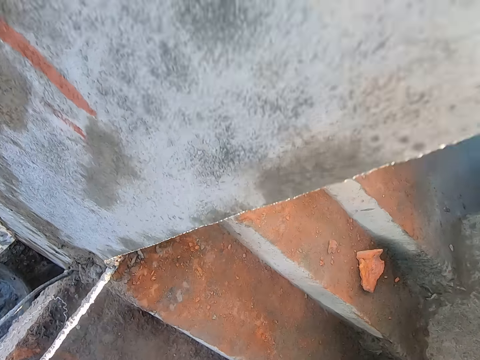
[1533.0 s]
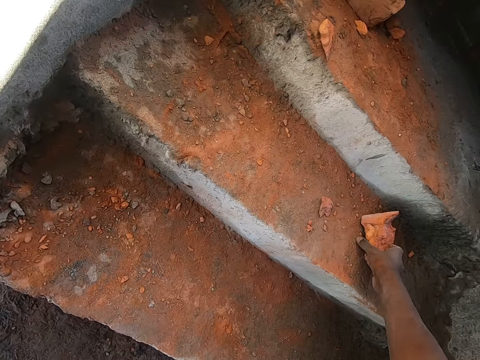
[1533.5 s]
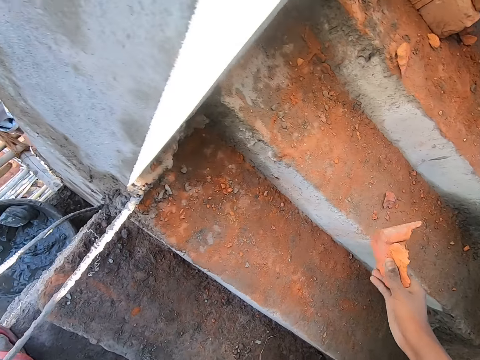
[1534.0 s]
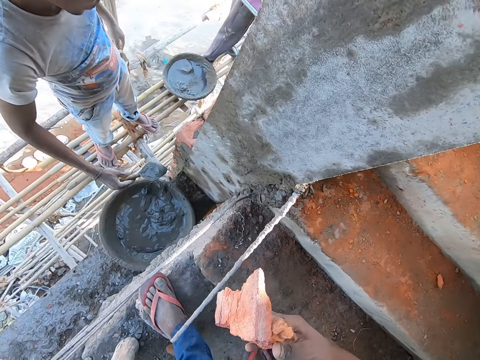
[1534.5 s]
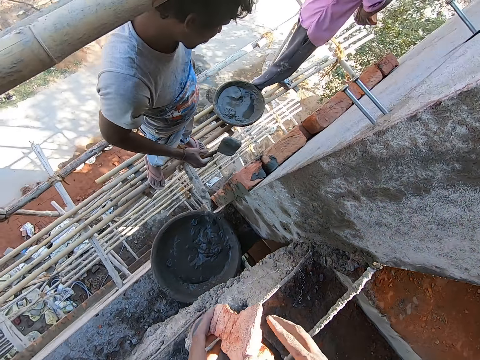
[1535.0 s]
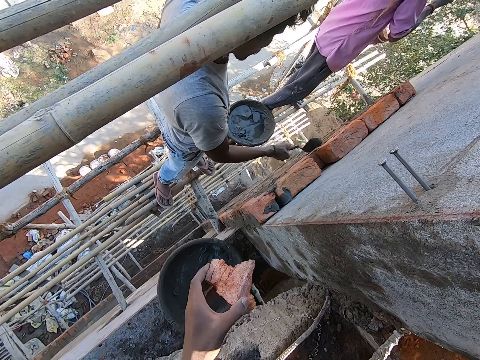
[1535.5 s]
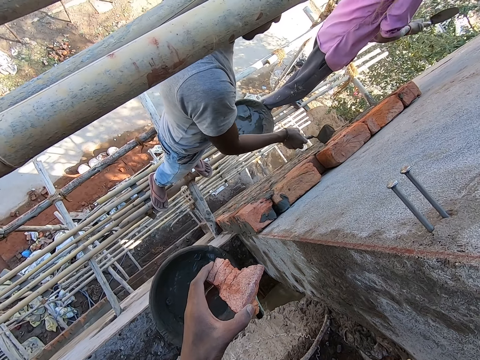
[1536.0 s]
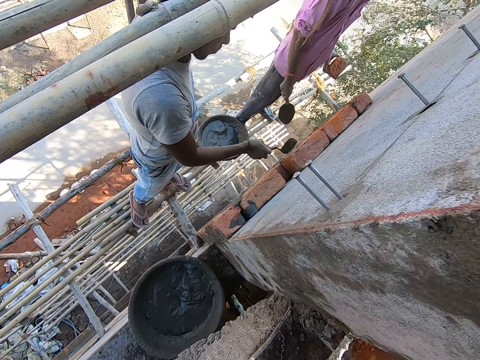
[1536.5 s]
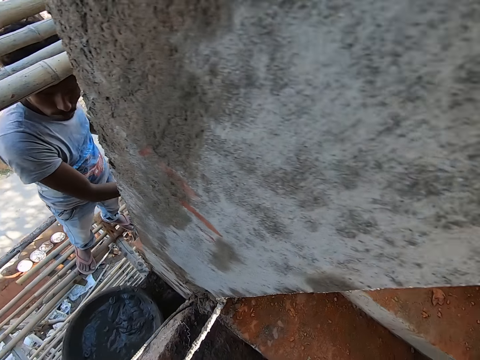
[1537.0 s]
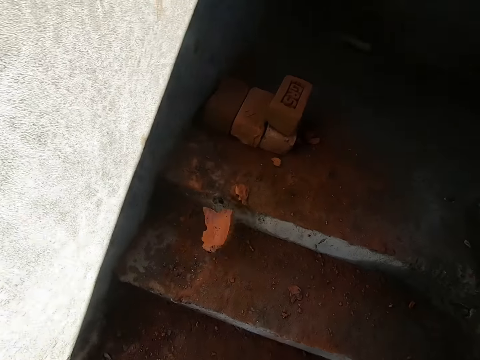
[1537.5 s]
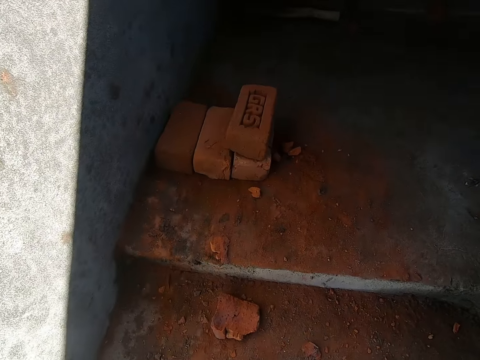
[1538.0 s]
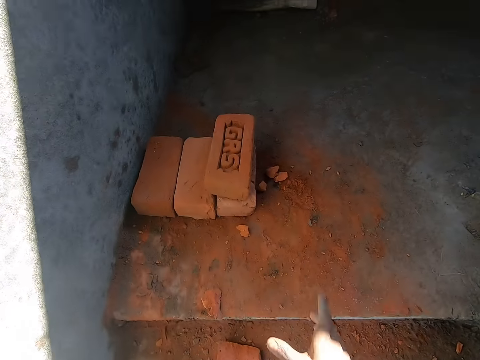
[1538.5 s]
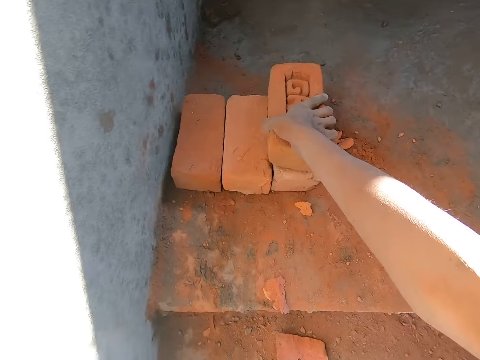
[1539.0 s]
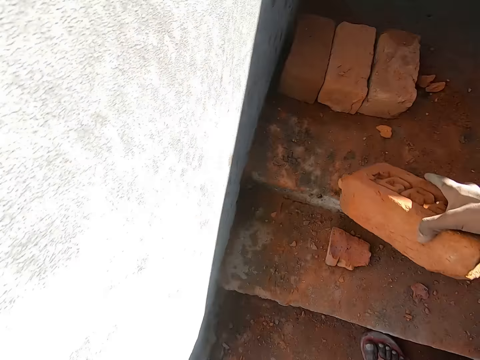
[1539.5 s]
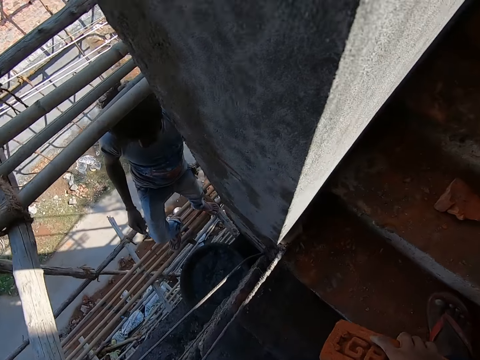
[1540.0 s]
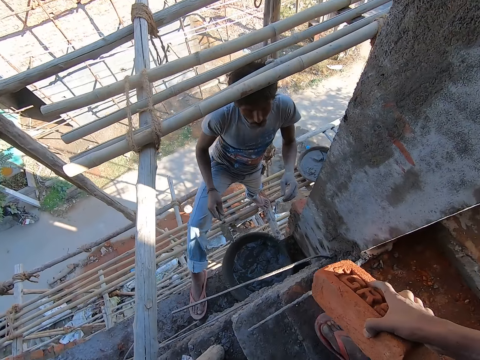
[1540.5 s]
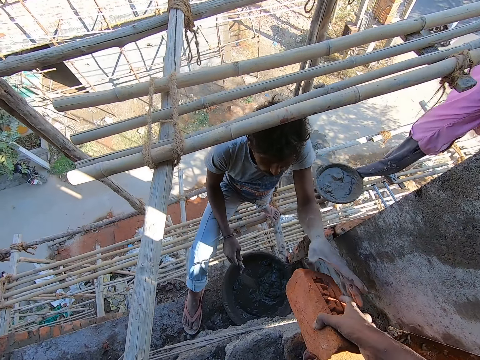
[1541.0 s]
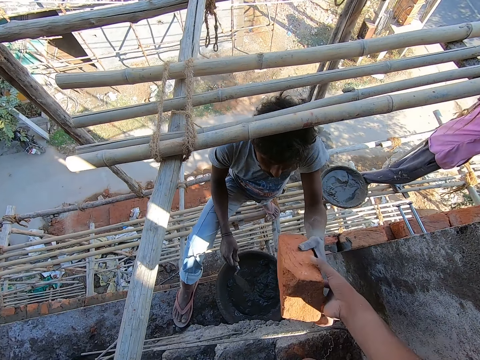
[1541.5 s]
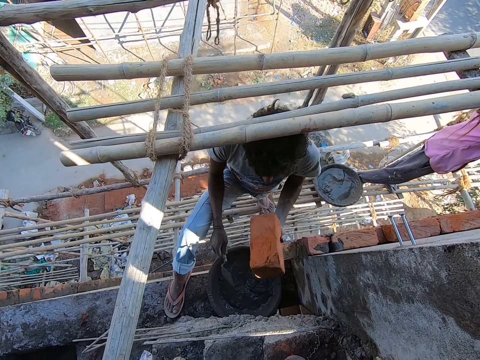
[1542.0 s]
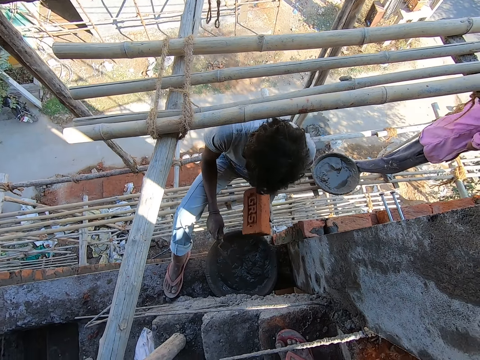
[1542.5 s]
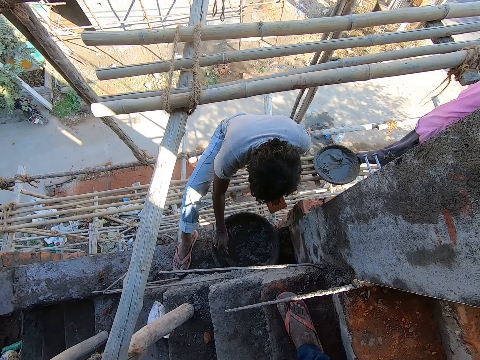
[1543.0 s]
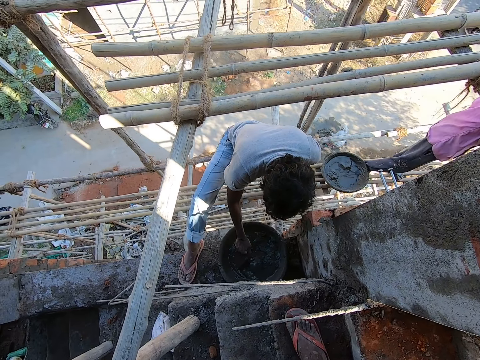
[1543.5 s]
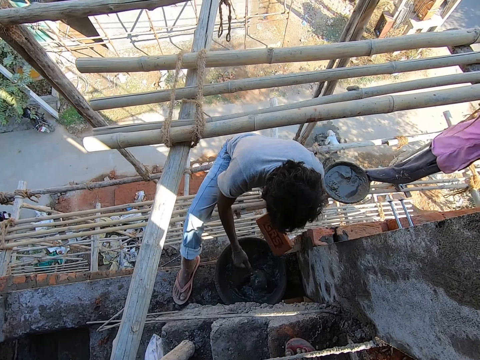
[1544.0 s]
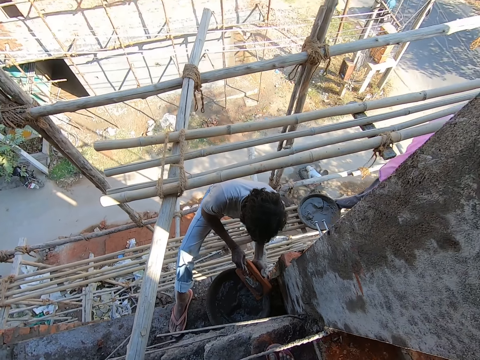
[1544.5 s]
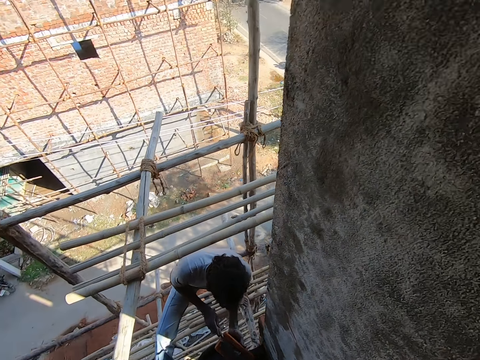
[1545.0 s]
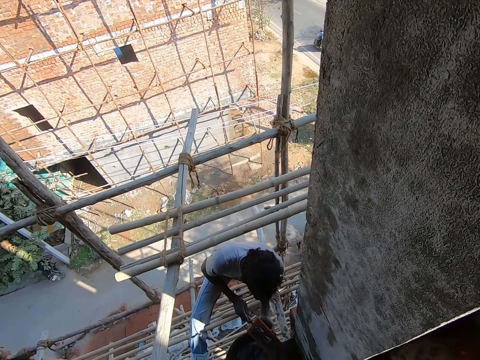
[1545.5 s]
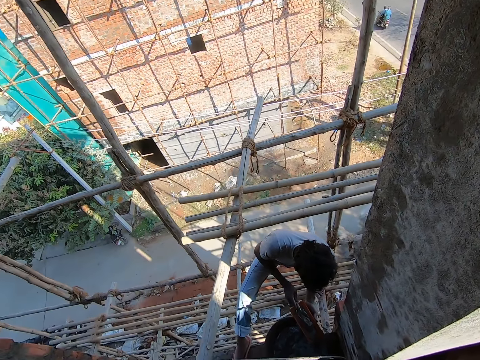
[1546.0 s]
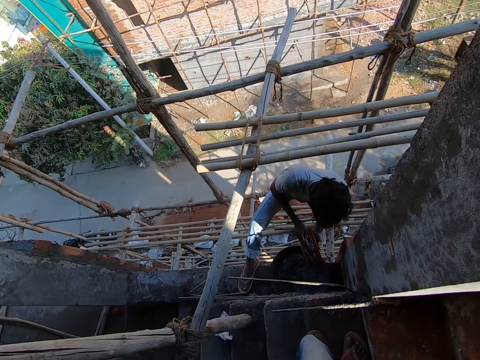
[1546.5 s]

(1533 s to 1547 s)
The camera wearer picks a piece of brick from the stair with his right hand. A man holds a trowel with concrete in his right hand. Another man hits the brick with the trowel in his right hand. The first man pours the concrete from the trowel in his right hand on the brick. The camera wearer throws the piece of brick on the stair with his left hand. He picks a brick from the stair with his right hand. The first man collects the brick from the camera wearer with his left hand. He takes the concrete from the container with the trowel in his right hand. He pours the concrete from the trowel in his right hand on the brick.

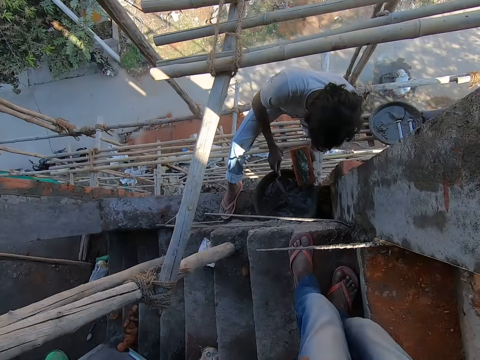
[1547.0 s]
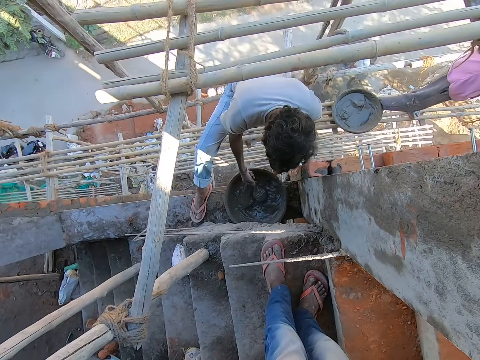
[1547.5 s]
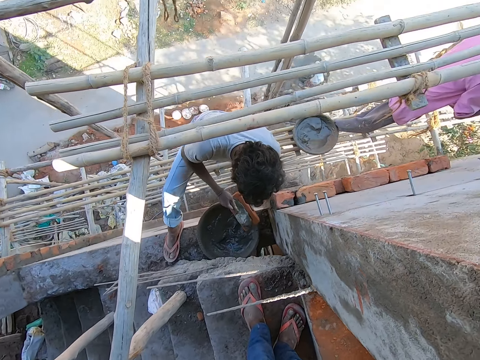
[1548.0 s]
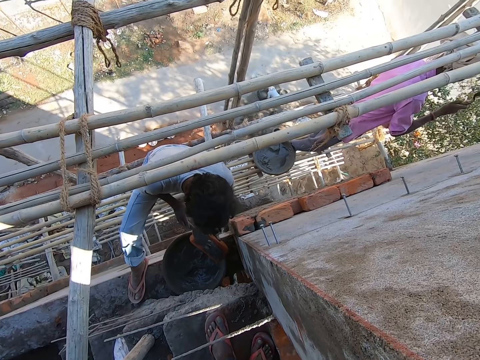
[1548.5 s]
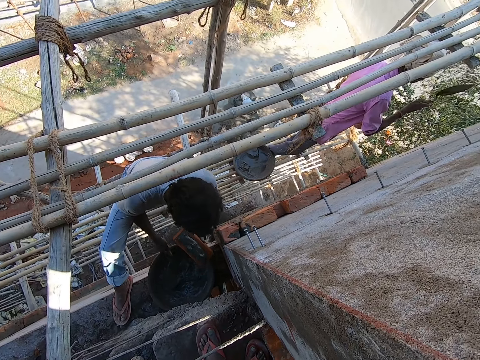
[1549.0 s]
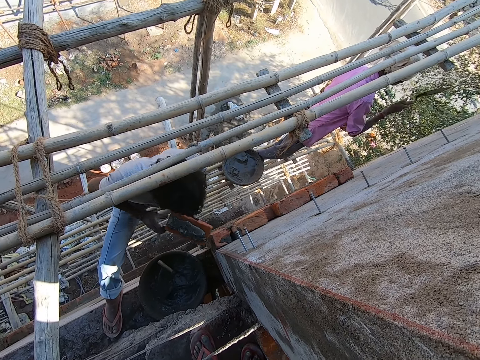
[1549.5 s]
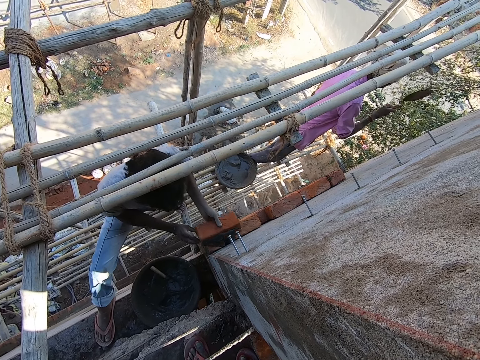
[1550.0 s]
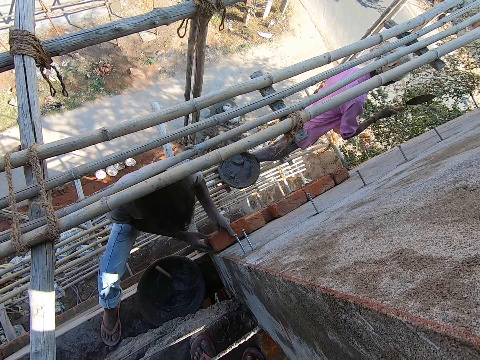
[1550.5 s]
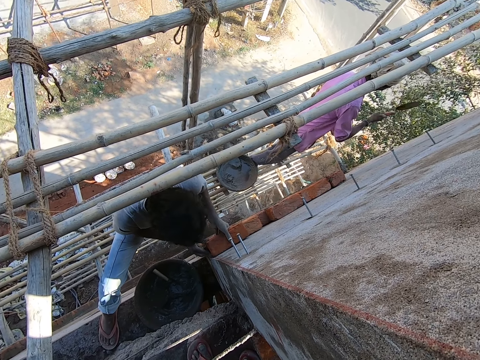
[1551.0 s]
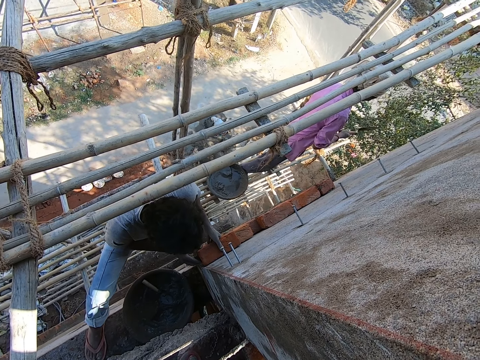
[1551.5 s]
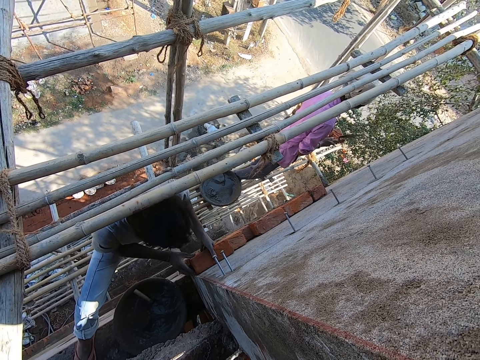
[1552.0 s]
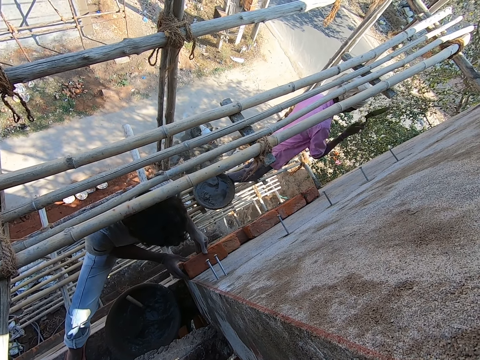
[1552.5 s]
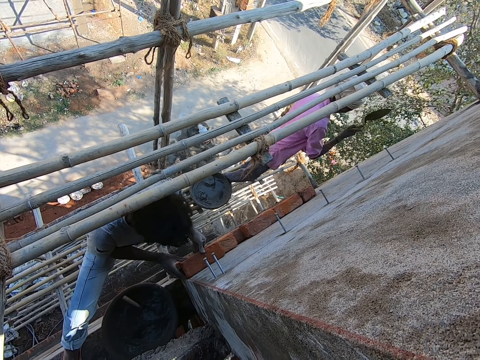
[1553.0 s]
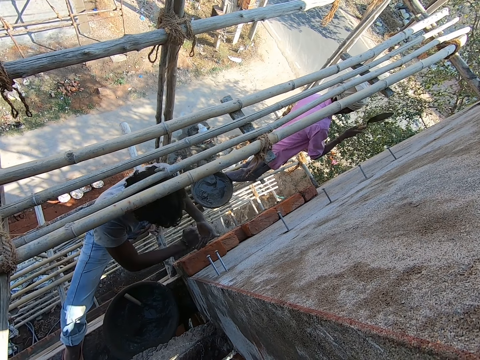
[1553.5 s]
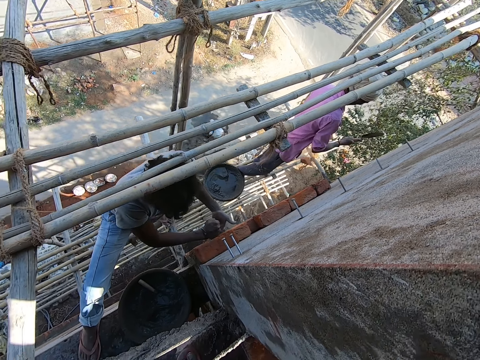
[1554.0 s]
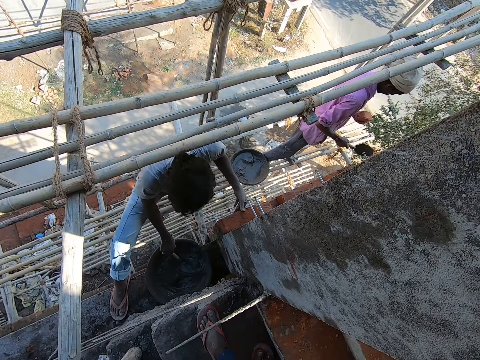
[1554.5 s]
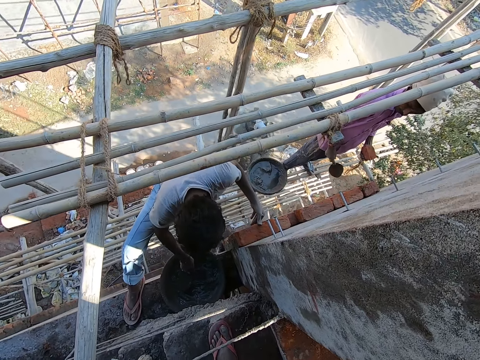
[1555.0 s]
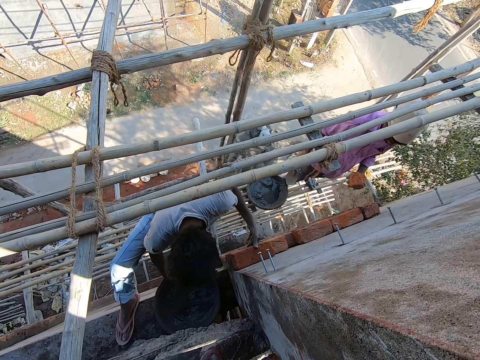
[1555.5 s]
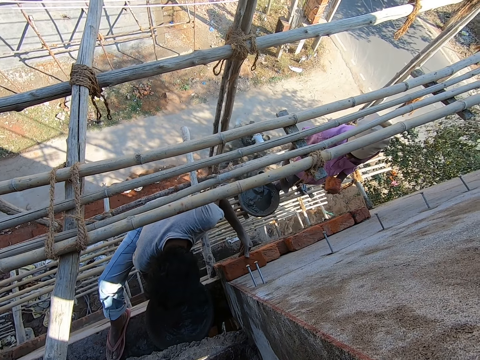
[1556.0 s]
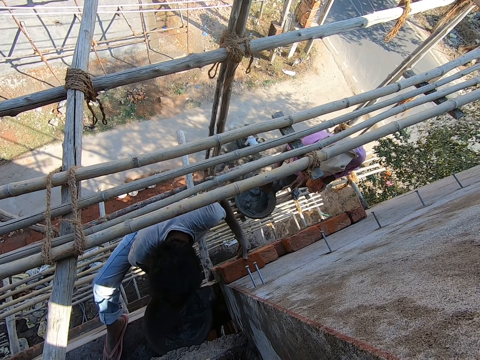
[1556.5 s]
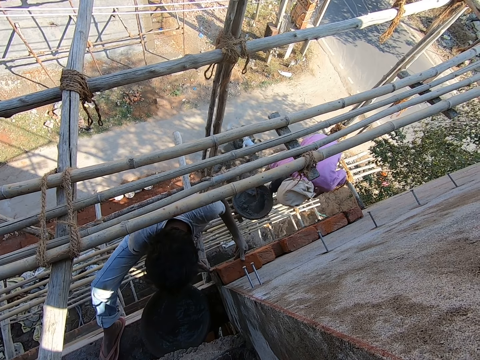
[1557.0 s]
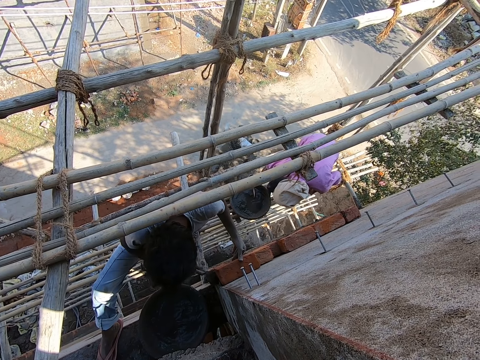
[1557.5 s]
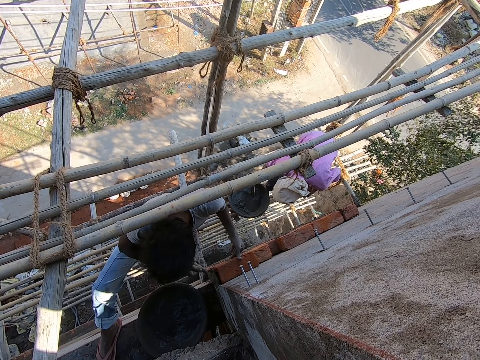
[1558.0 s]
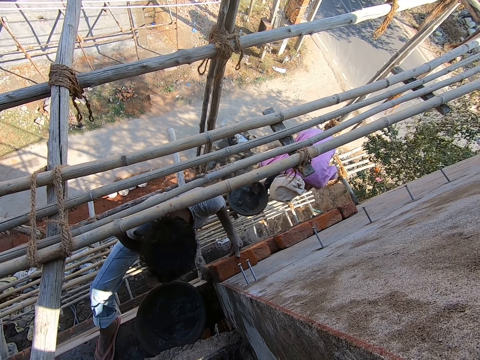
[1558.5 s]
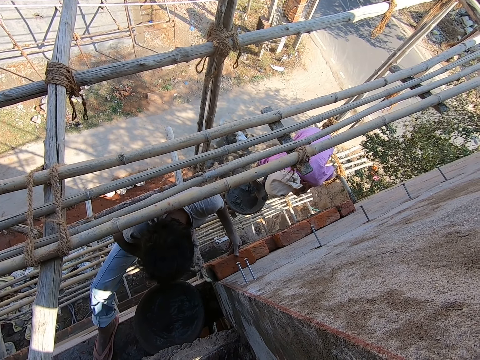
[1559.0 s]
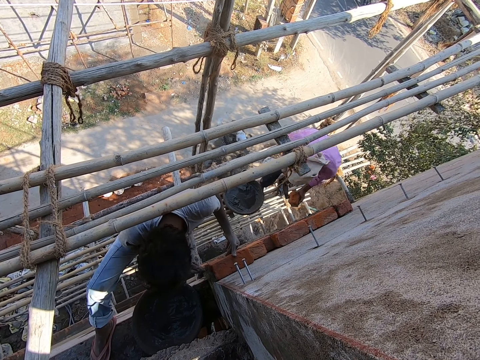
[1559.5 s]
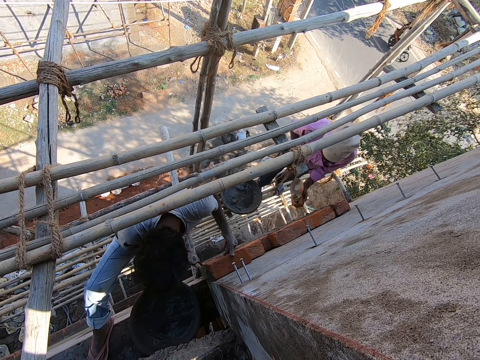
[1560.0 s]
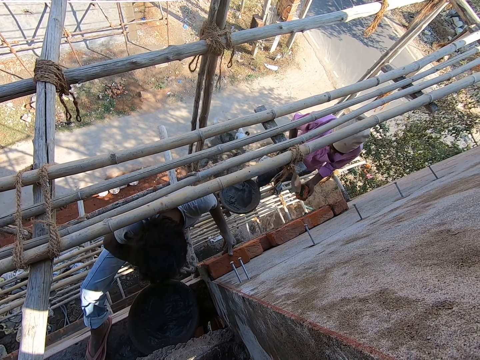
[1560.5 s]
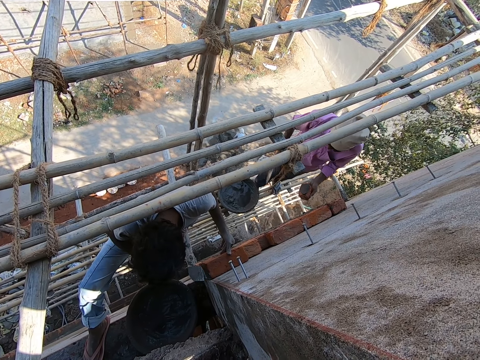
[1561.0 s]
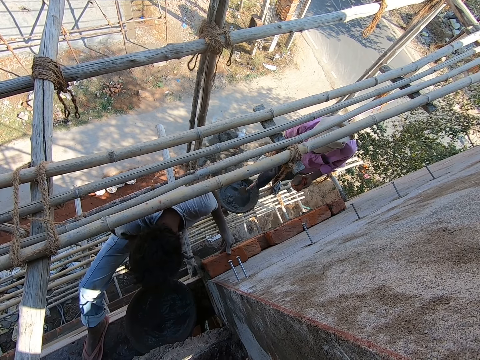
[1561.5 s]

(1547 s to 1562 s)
A man takes concrete from the container with the trowel in his right hand. He pours the concrete from the trowel in his right hand on the brick. Another man hits the brick in his left hand with the trowel in his right hand. The first man drops the trowel in his right hand in the container. He lays the brick on the wall with his hands. He hits the brick with his right hand. He takes the concrete from the container with the trowel in his right hand. He plasters the brick with the concrete on the trowel in his right hand. The other man takes the concrete from the container with the trowel in his right hand. He pours the concrete from the trowel in his right hand on the brick. He drops the trowel in the container with his right hand.
